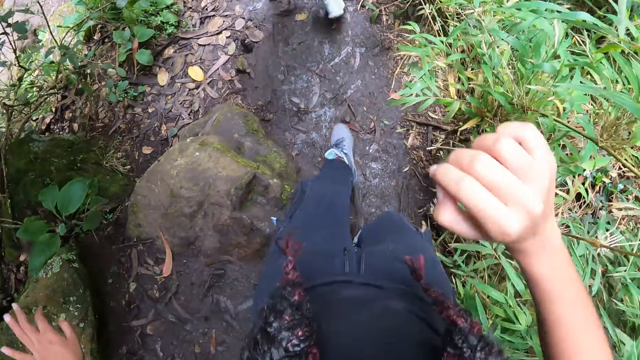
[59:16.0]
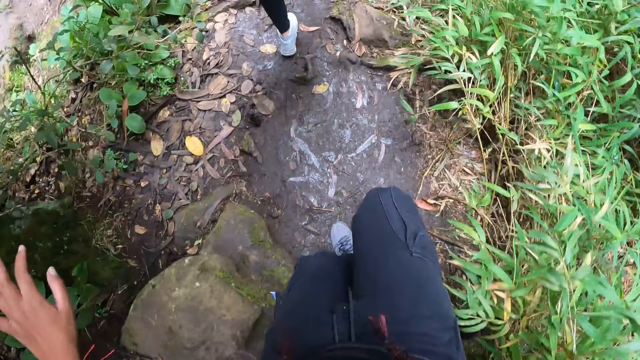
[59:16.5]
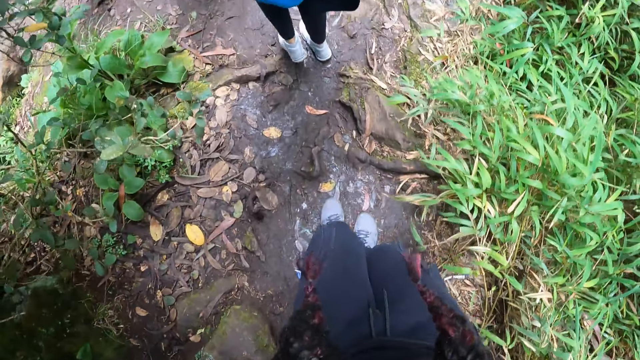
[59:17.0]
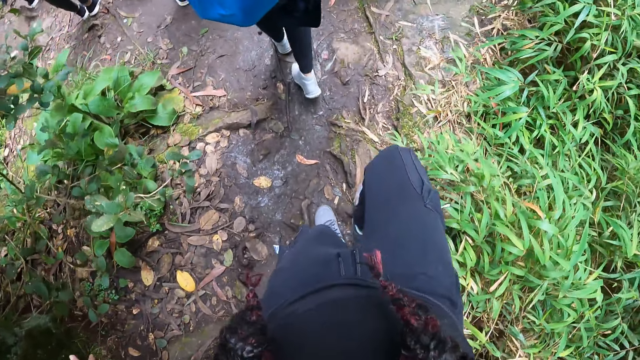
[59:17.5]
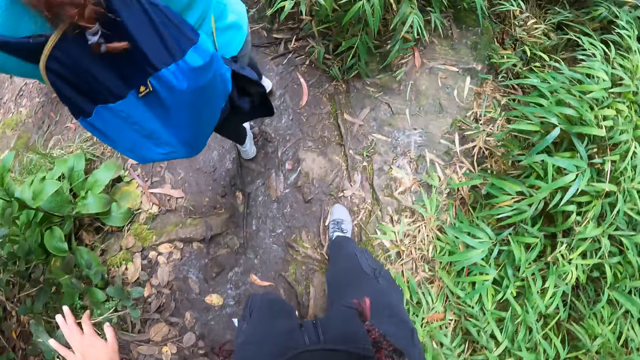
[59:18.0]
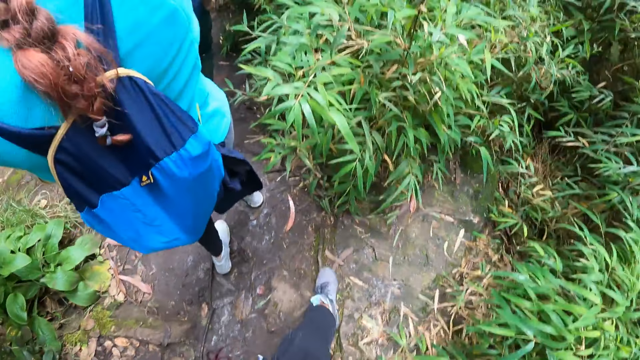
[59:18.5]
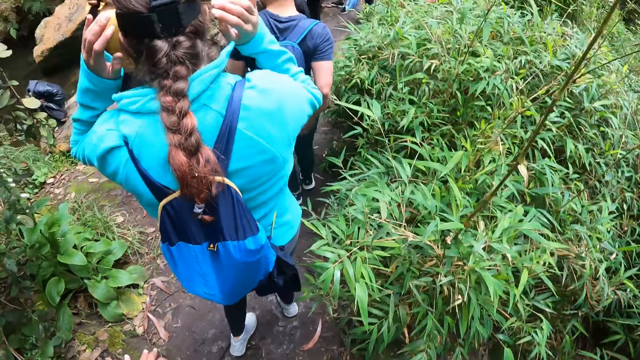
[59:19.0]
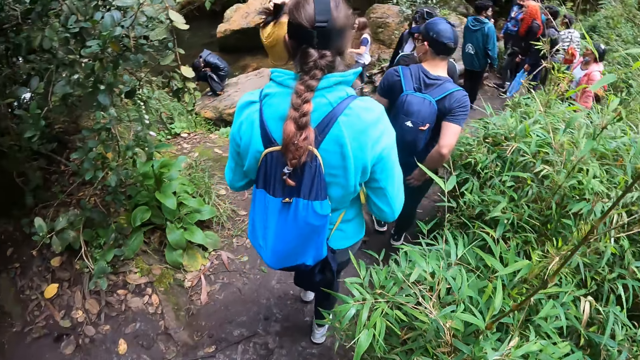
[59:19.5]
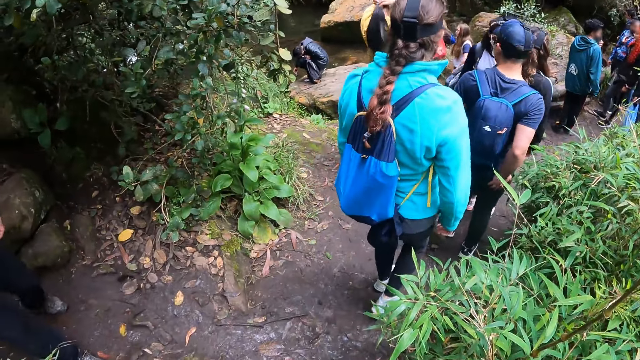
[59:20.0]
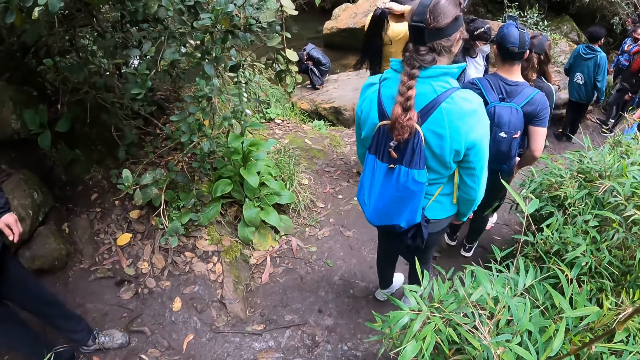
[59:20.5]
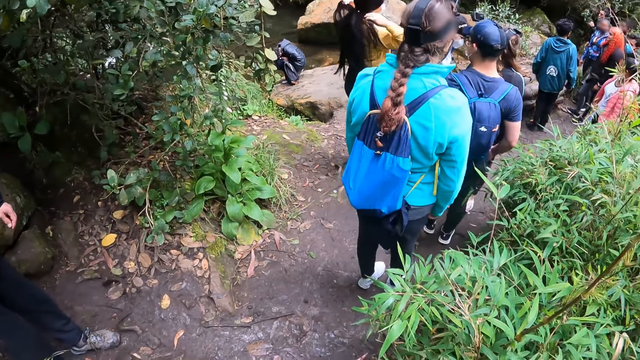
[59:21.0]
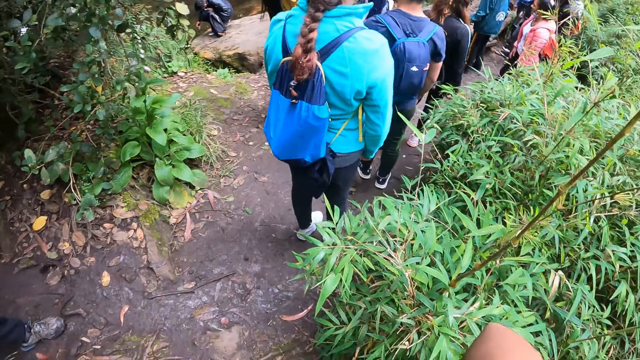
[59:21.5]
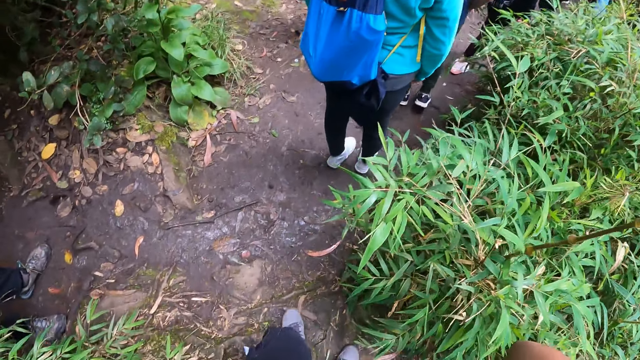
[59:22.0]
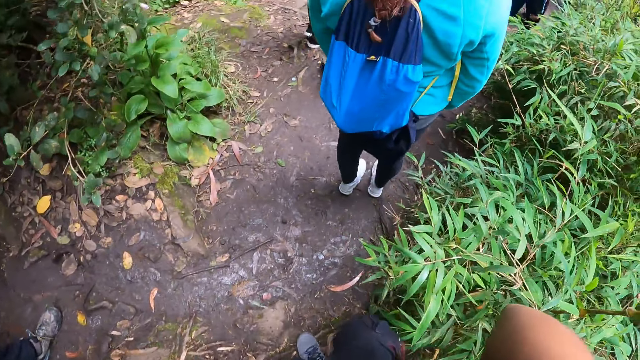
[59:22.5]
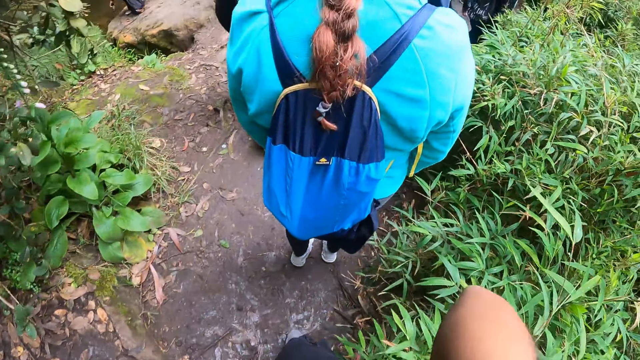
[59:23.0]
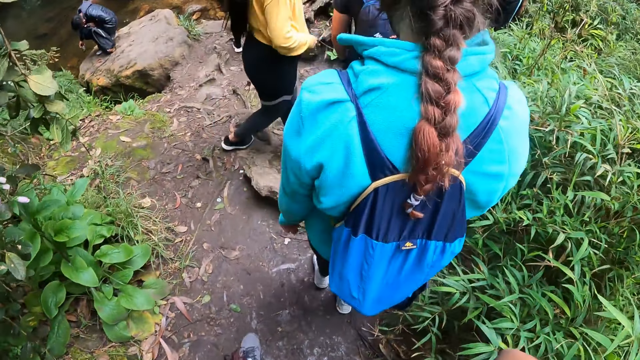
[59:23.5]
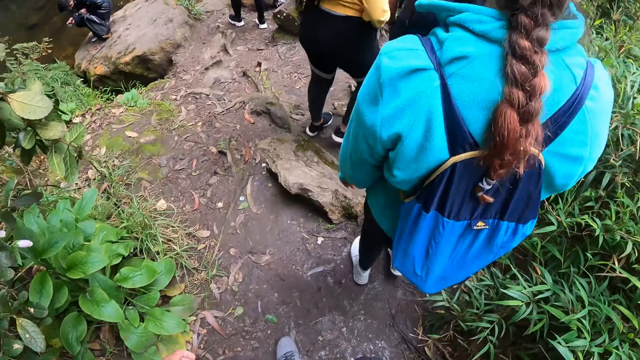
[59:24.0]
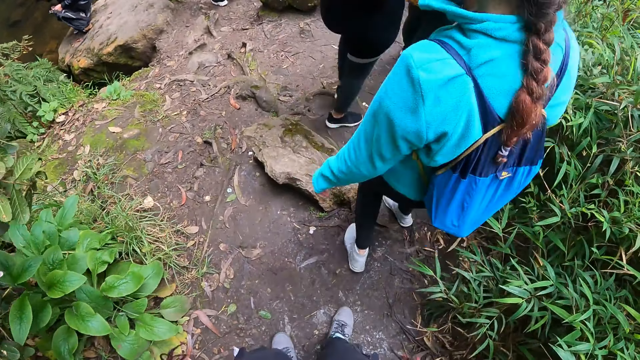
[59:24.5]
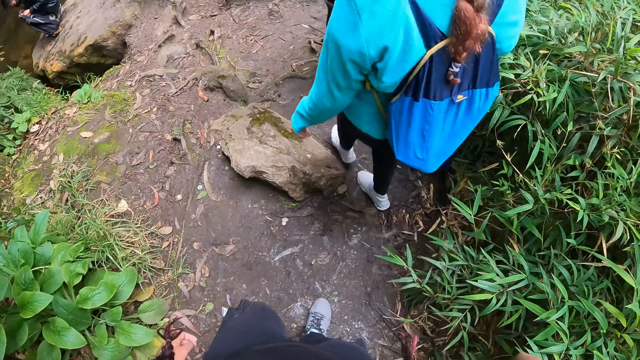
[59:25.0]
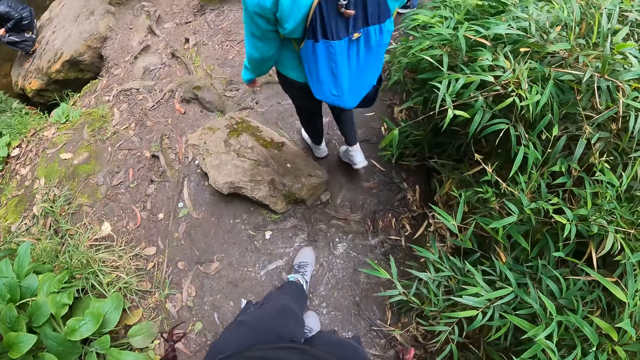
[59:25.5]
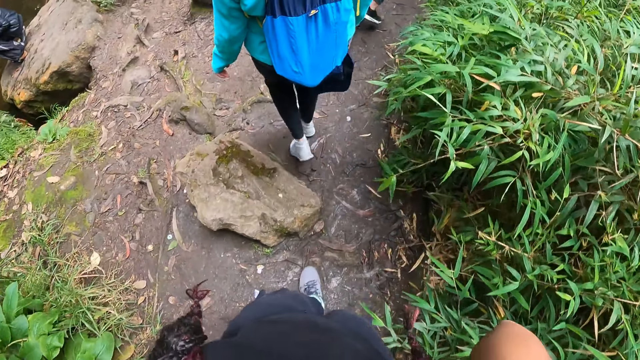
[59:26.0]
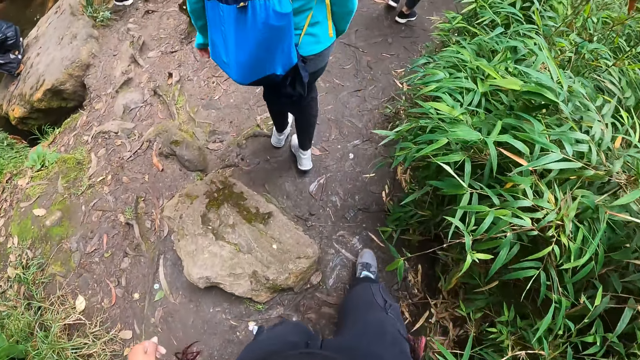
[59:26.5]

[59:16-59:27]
The camera wearer adjusts the camera on her head with her right hand. A woman adjusts a camera on her head with both hands.

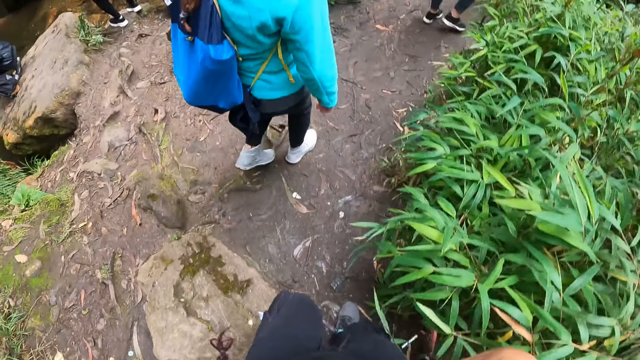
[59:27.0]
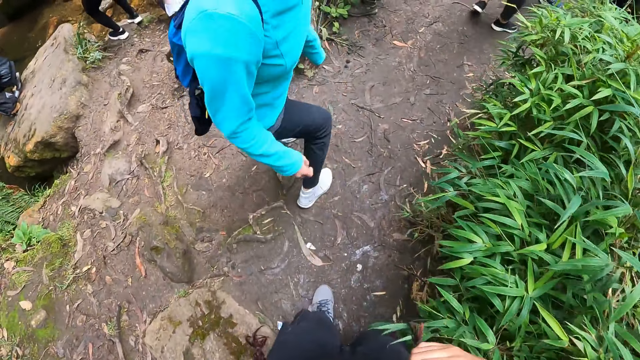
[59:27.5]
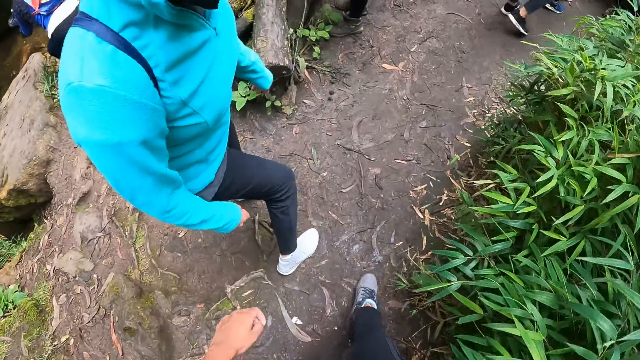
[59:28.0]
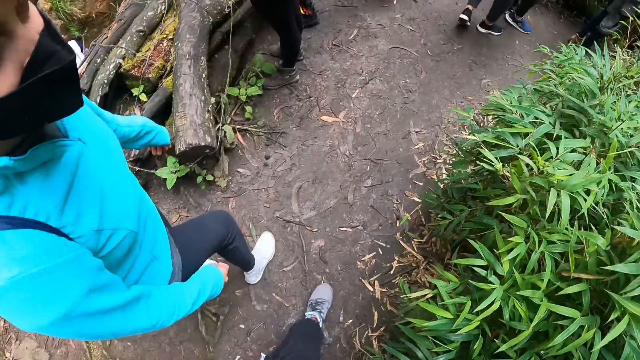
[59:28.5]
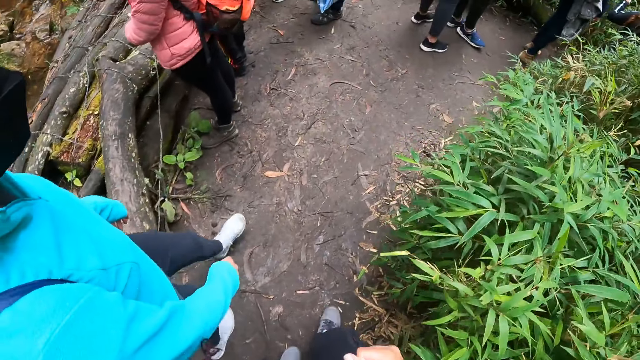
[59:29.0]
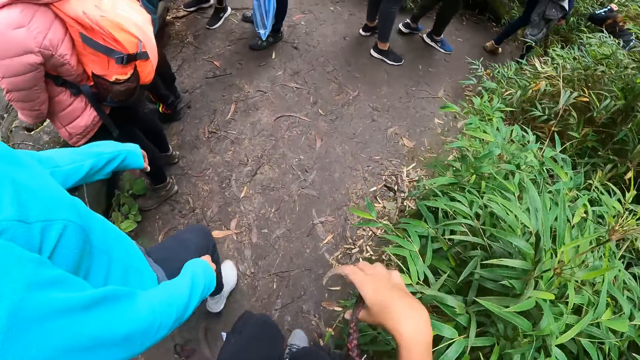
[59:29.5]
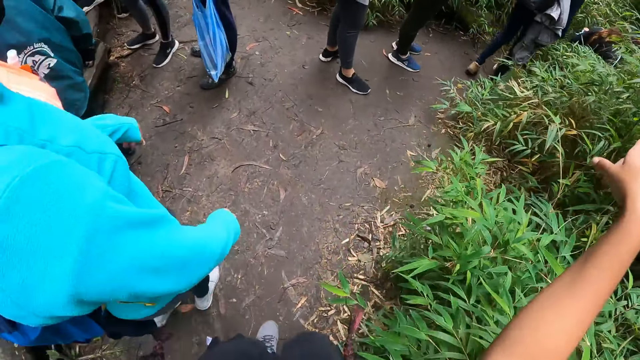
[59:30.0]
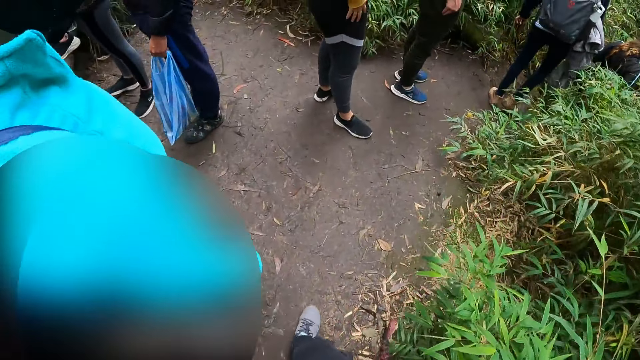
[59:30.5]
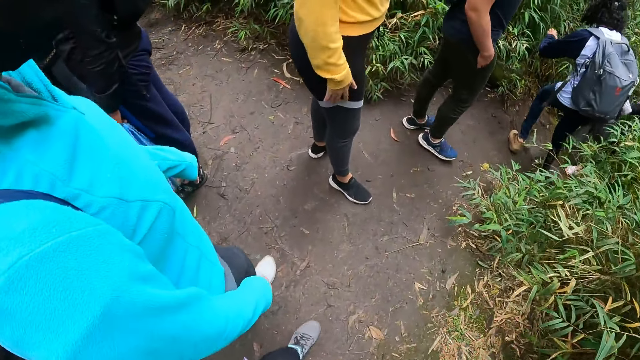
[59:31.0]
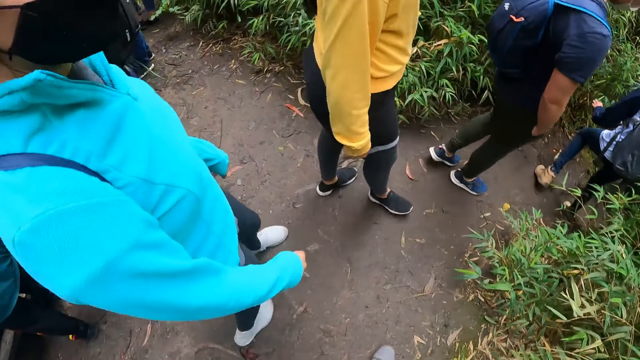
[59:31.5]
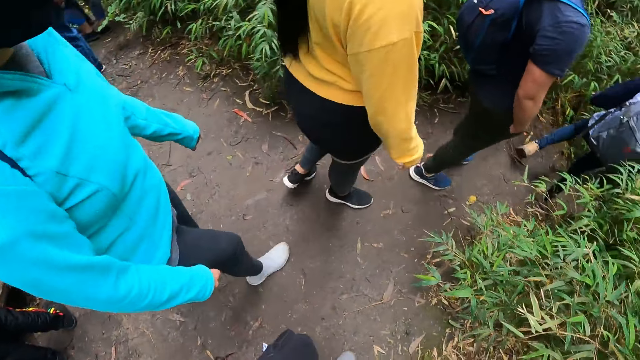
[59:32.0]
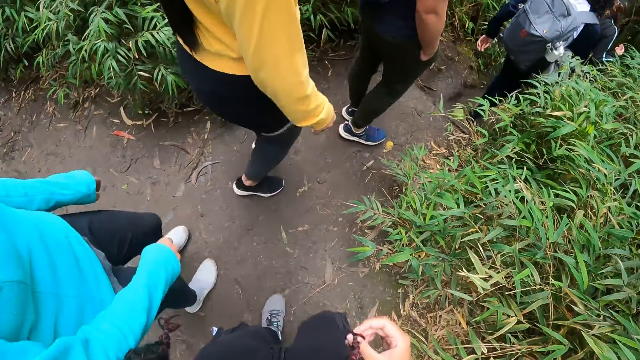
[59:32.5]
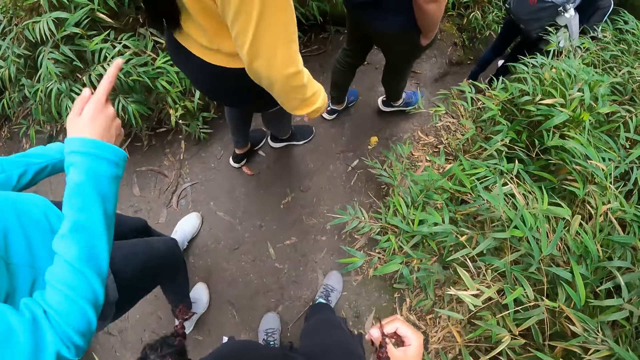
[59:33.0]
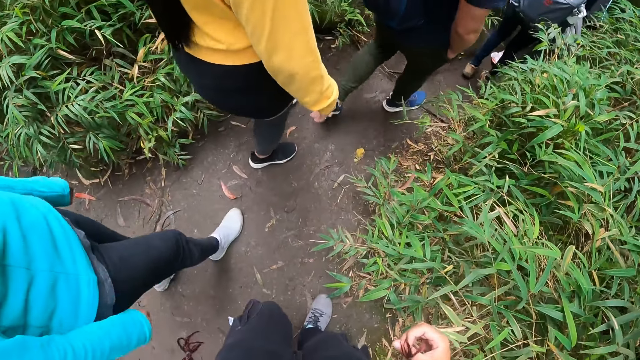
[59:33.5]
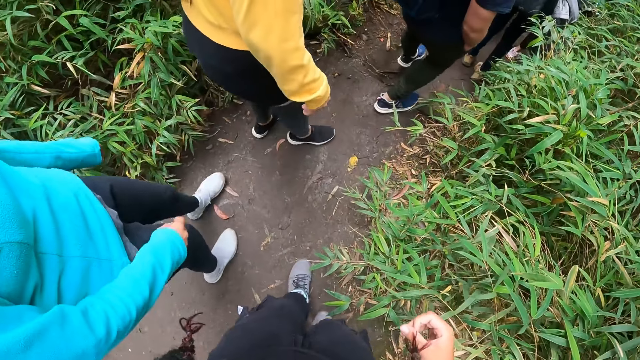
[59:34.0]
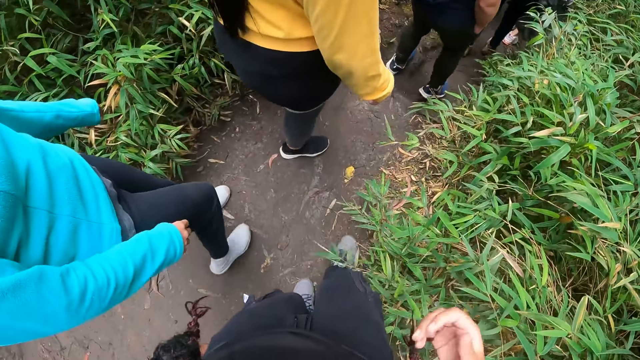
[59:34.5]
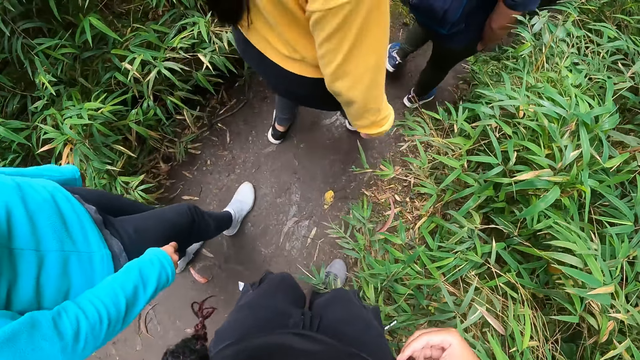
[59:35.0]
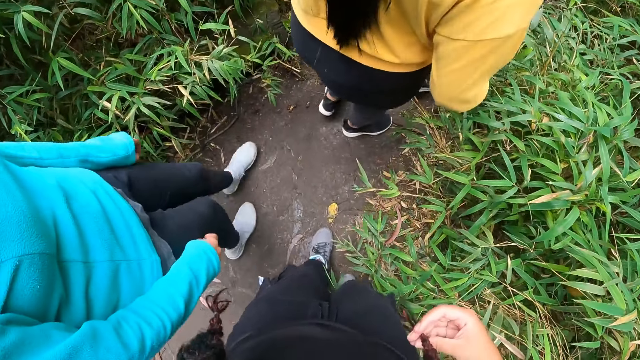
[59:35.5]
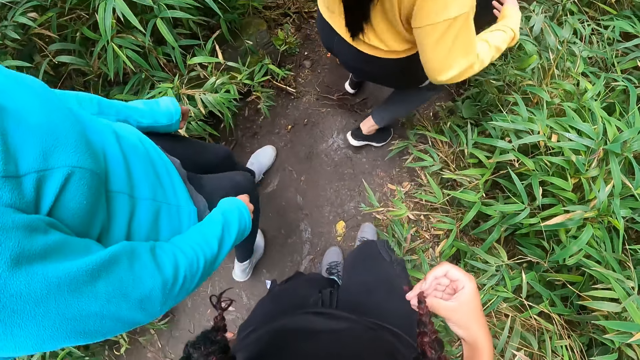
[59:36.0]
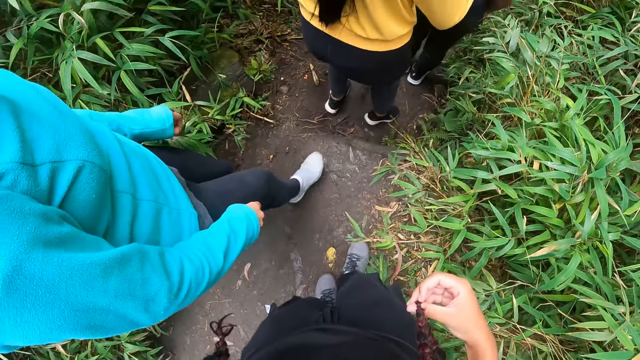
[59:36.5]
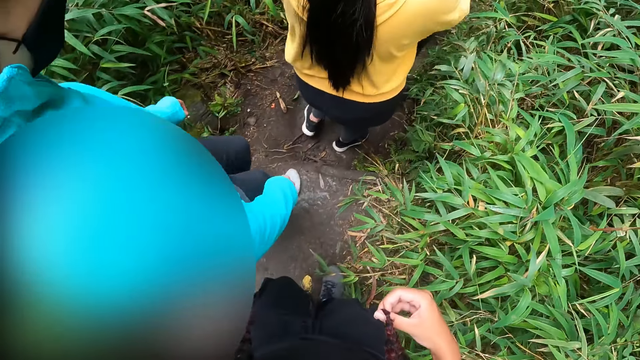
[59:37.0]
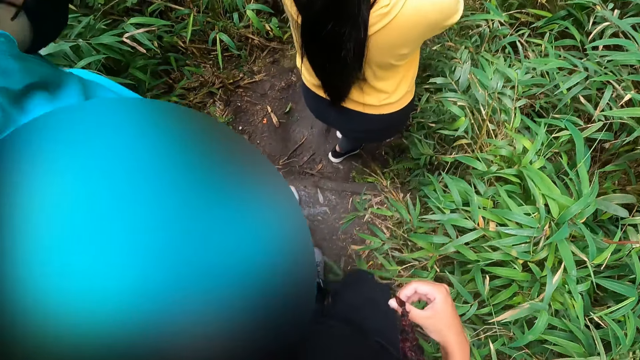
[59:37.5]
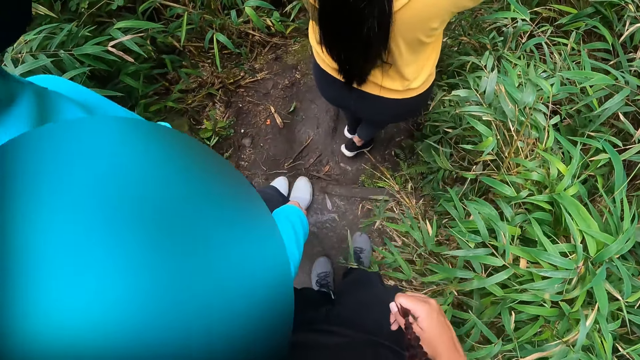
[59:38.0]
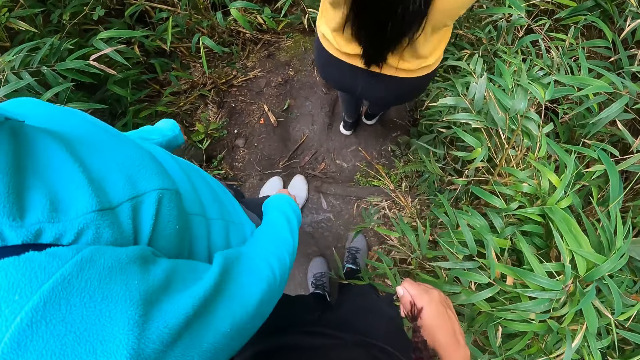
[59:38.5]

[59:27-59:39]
The camera wearer interacts with the woman. She holds her hair with her right hand. She walks on the pathway.
